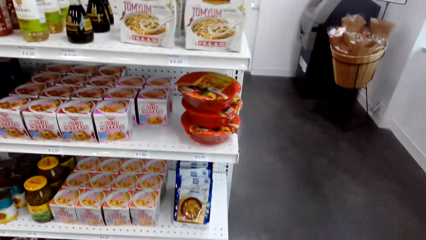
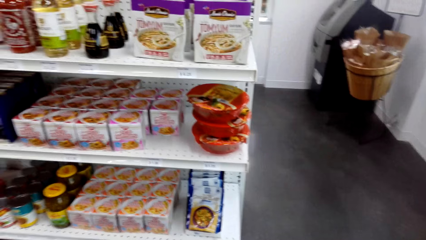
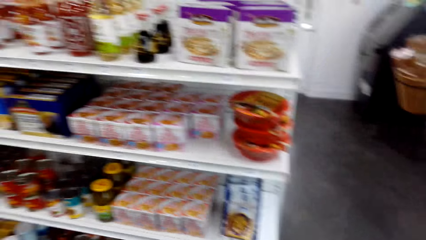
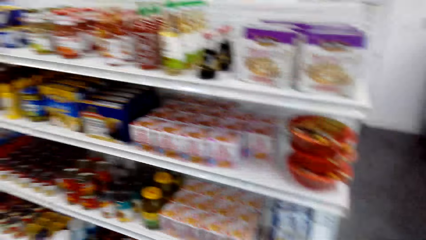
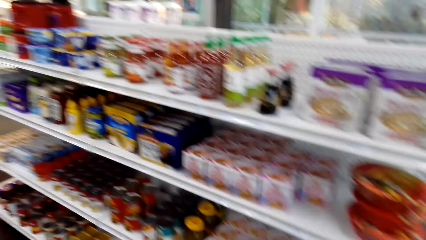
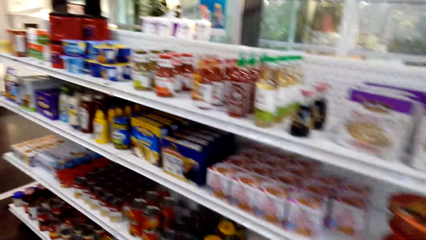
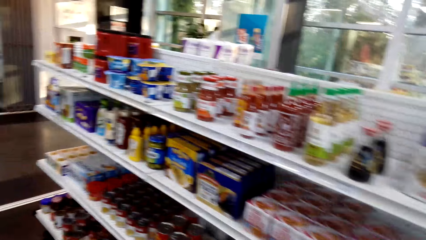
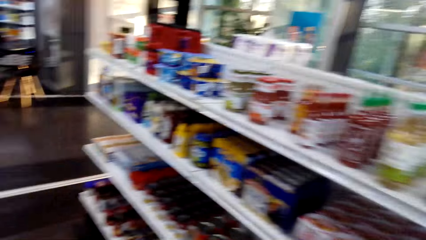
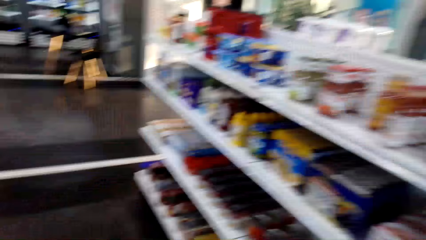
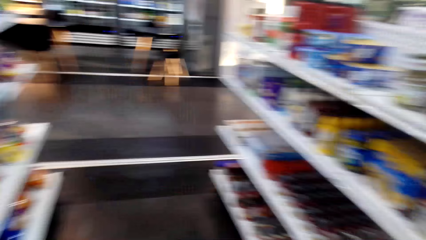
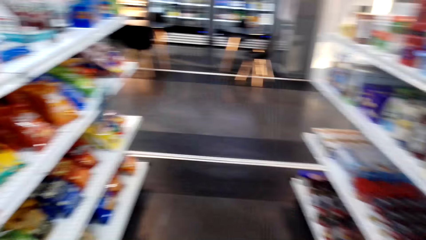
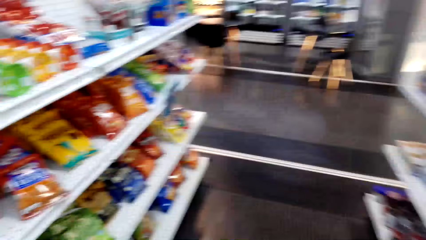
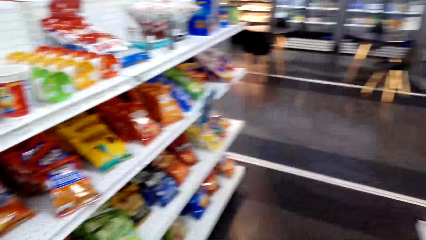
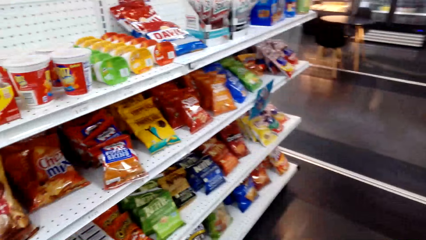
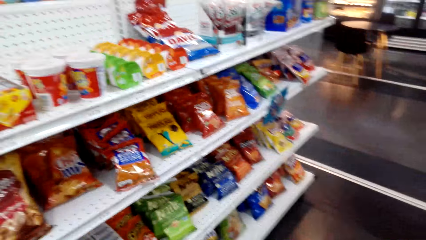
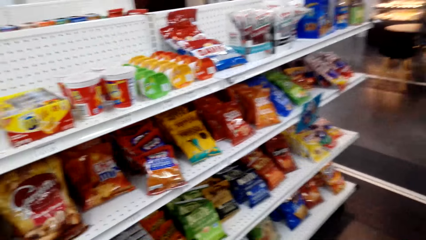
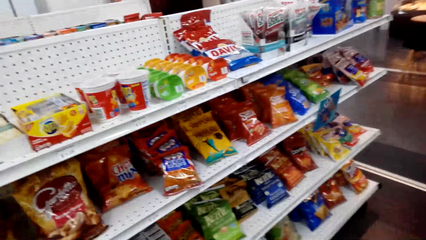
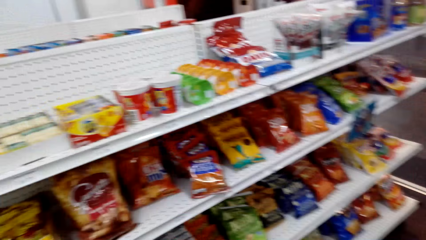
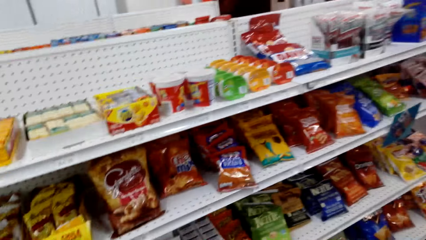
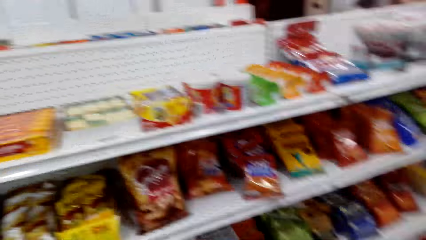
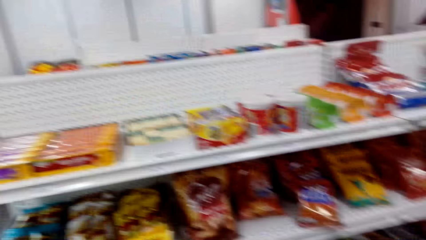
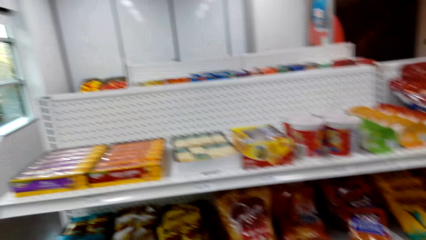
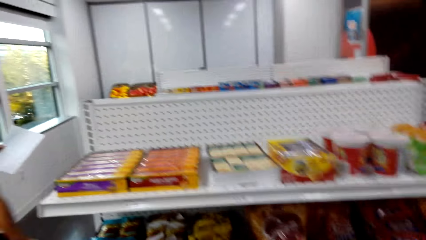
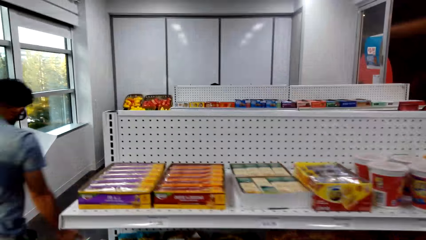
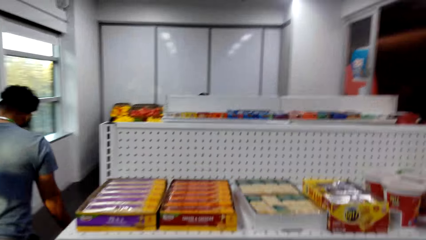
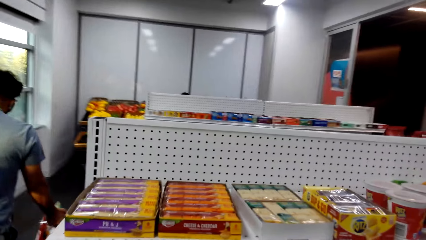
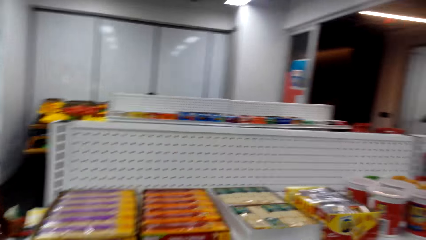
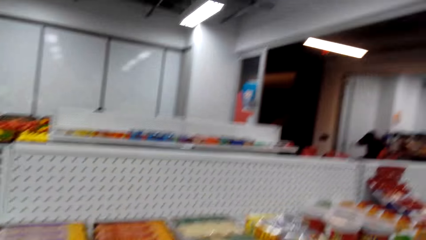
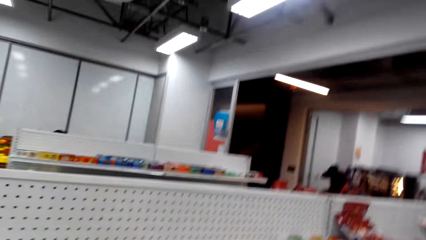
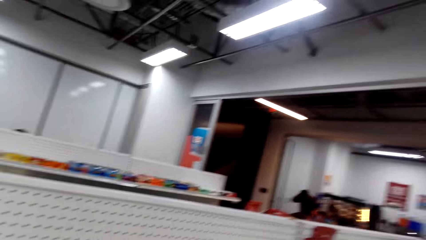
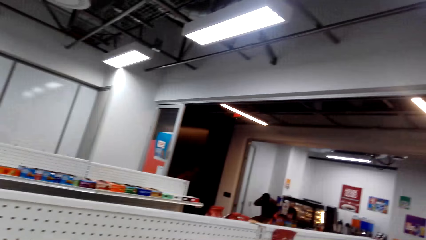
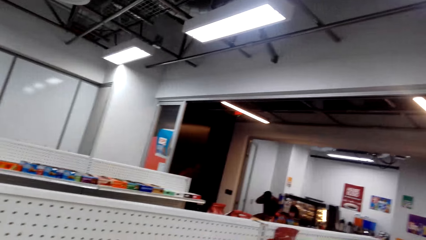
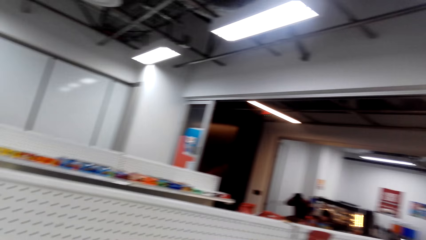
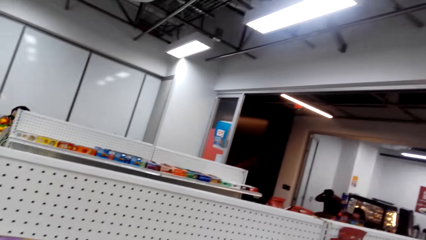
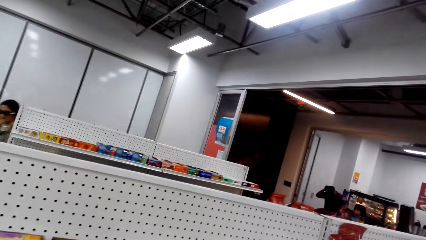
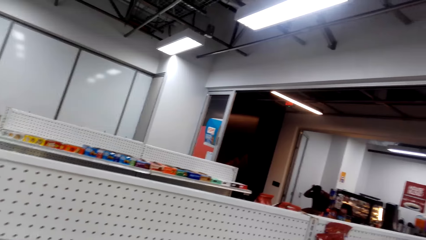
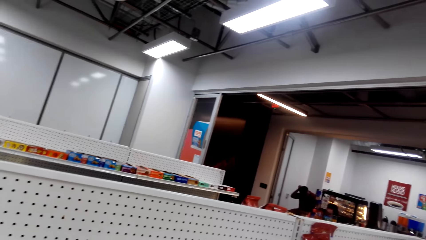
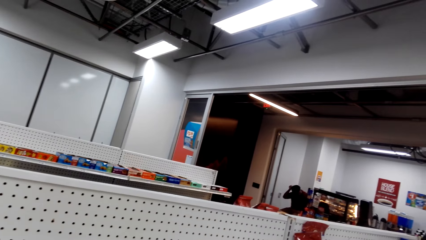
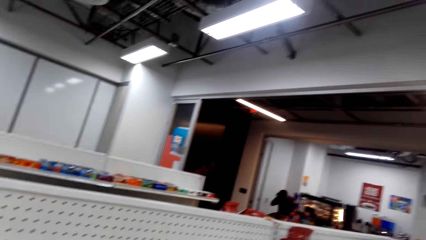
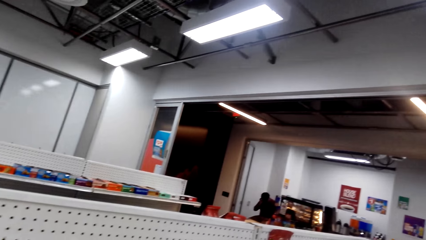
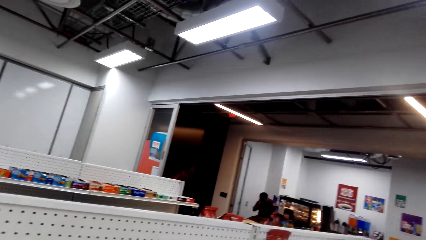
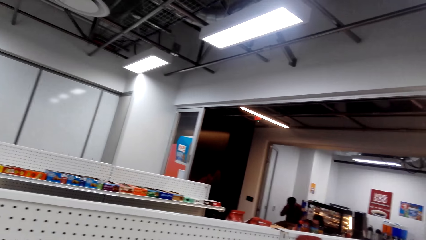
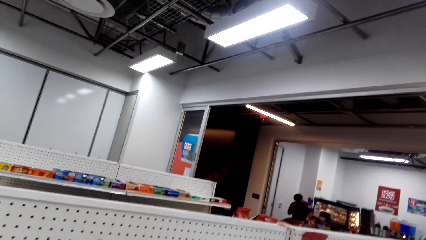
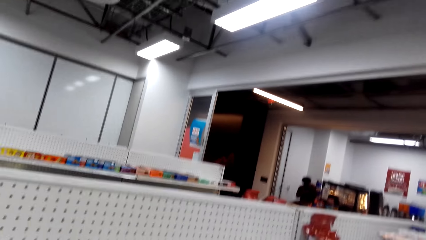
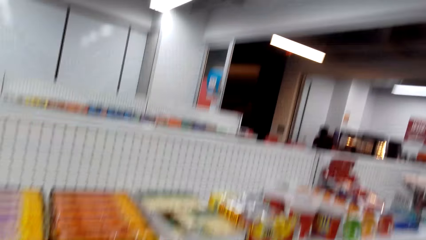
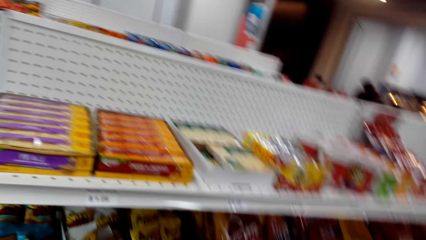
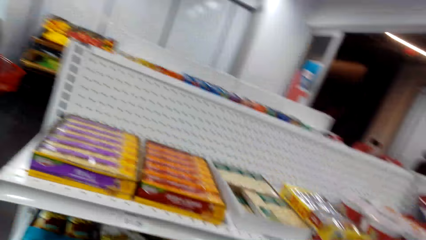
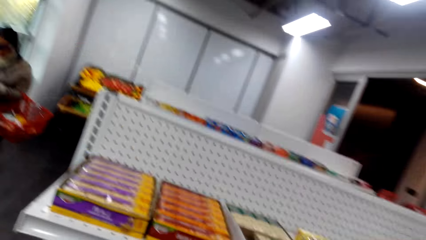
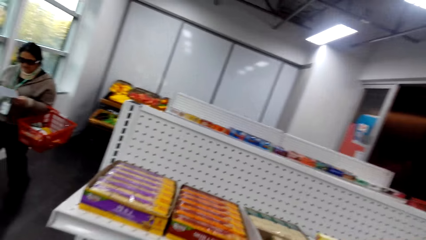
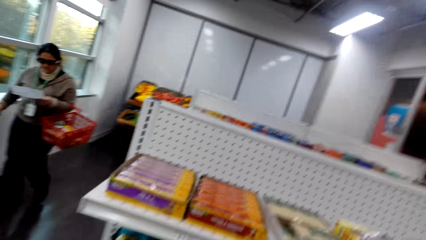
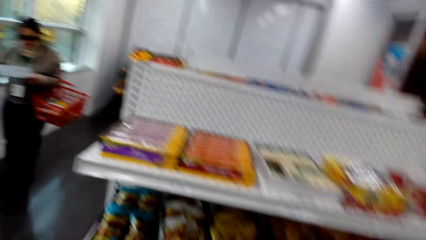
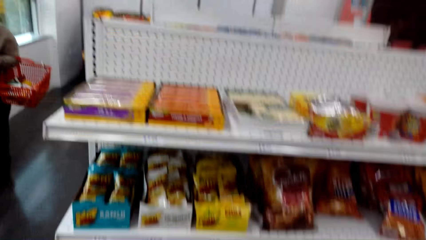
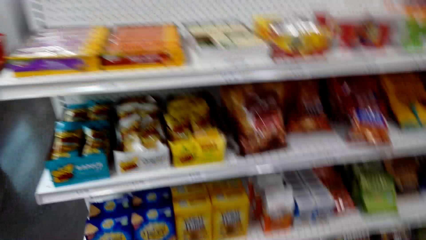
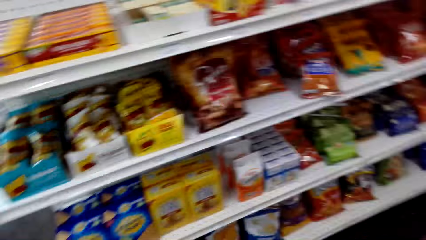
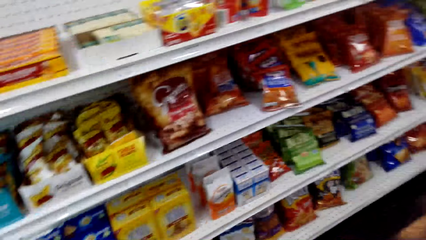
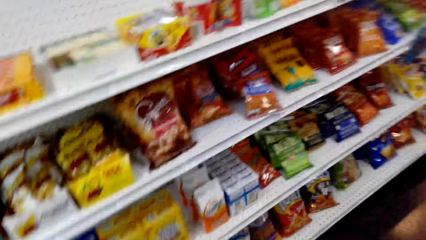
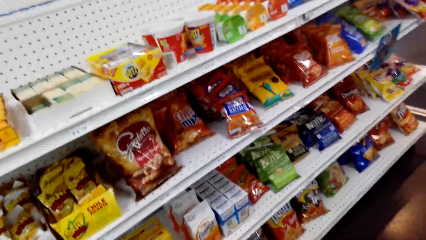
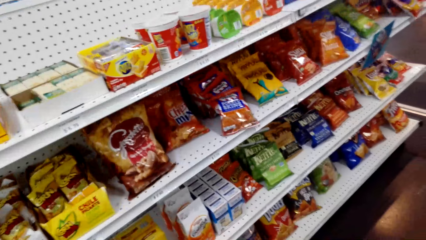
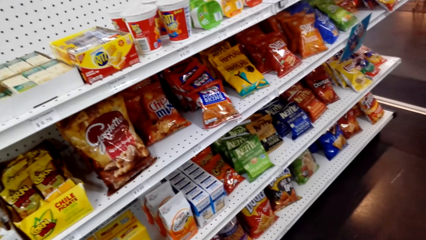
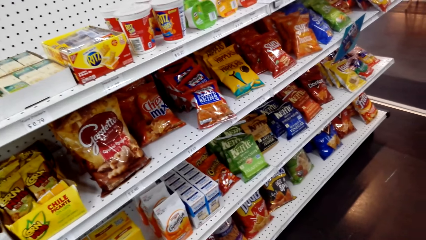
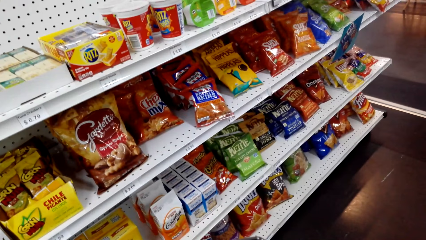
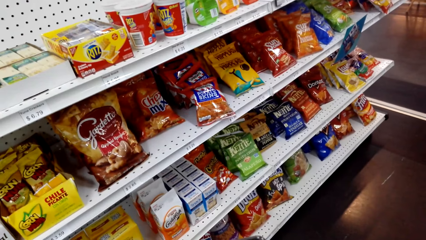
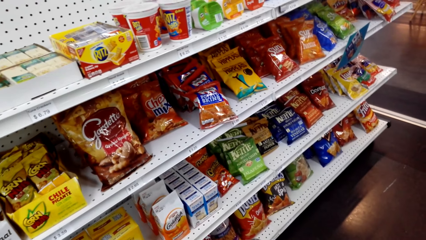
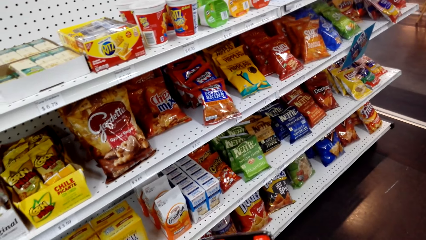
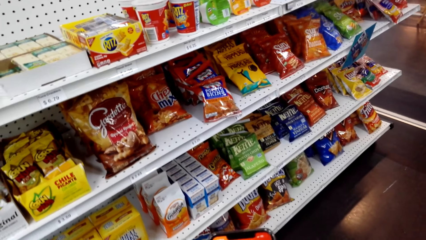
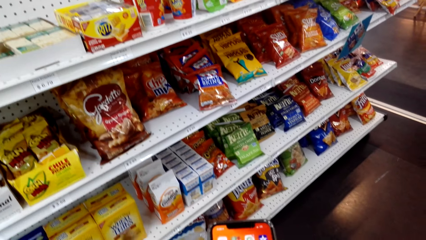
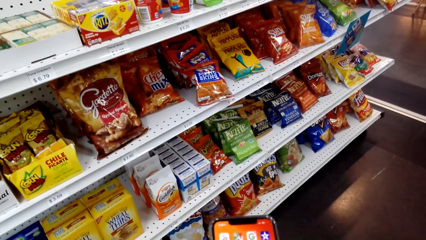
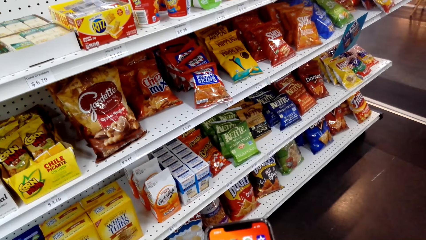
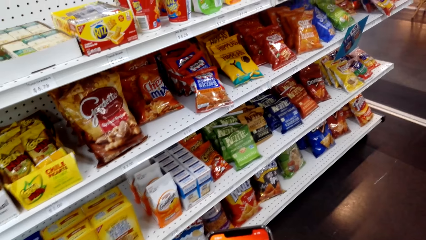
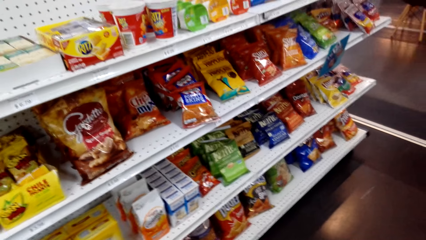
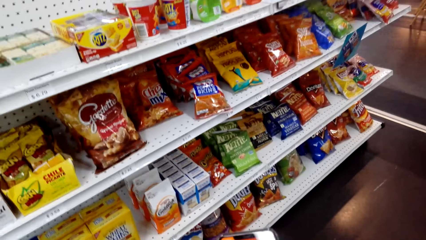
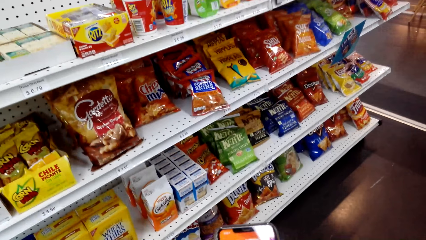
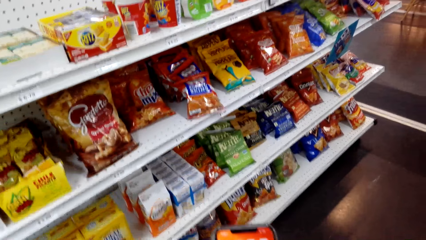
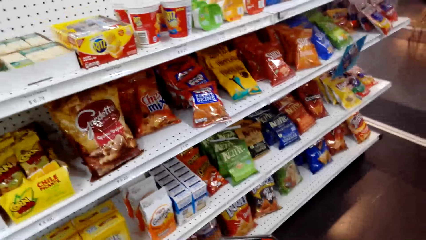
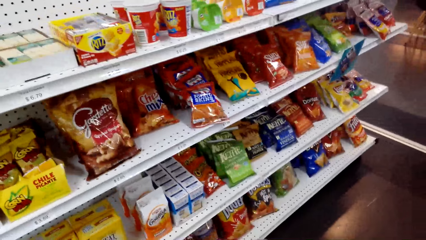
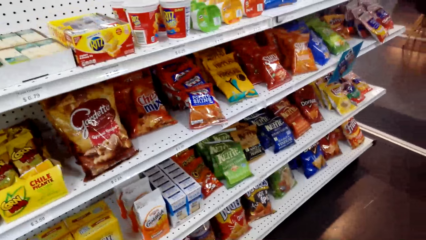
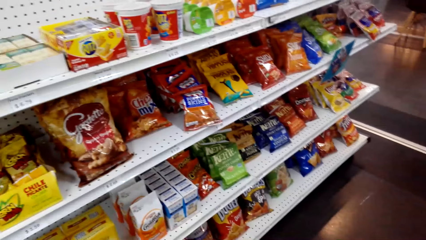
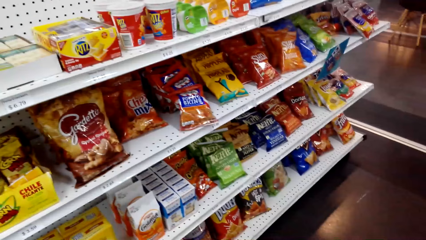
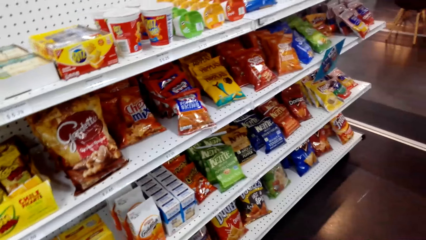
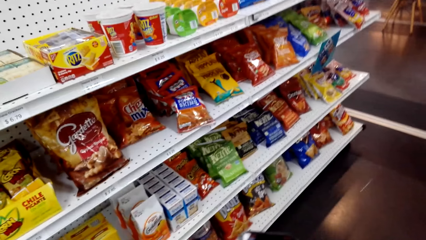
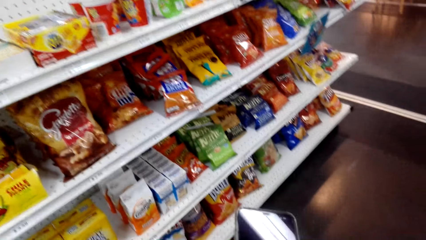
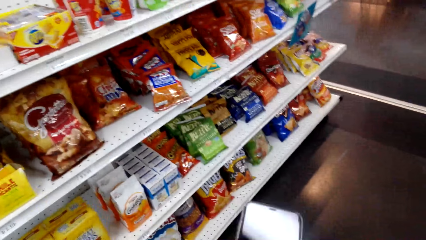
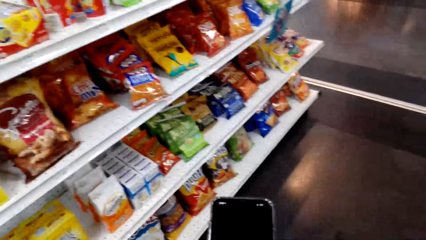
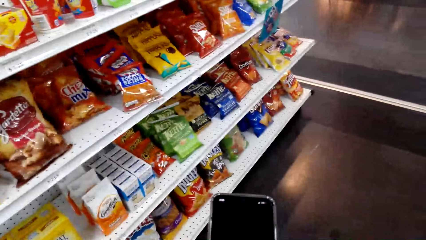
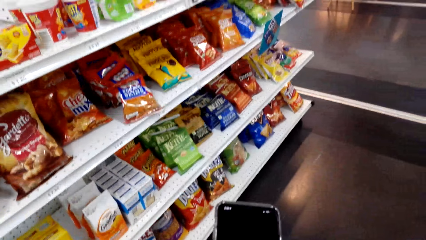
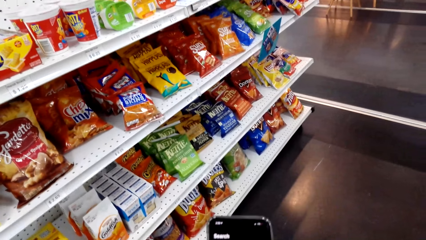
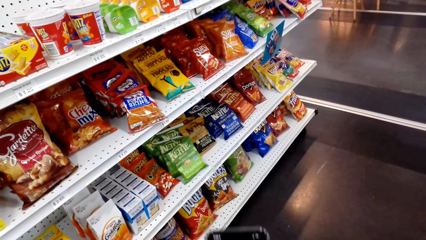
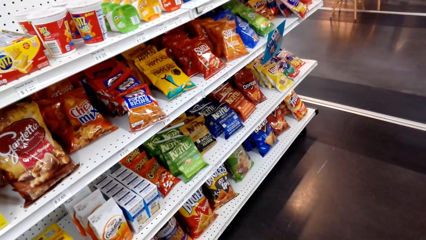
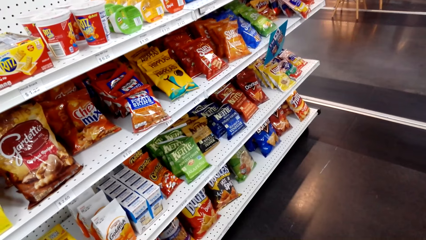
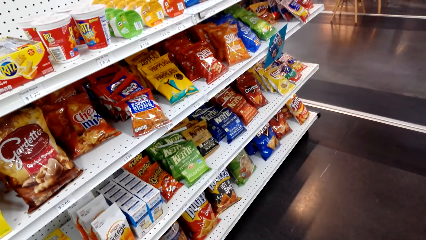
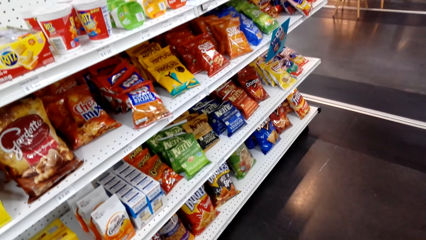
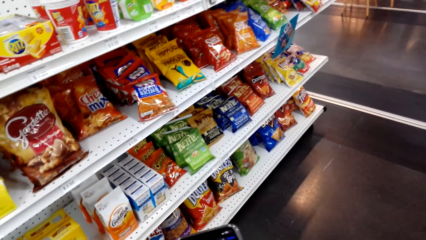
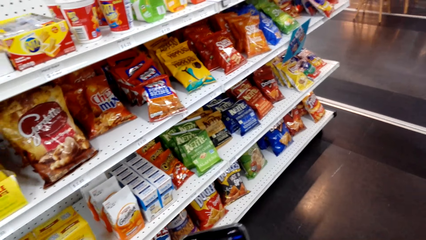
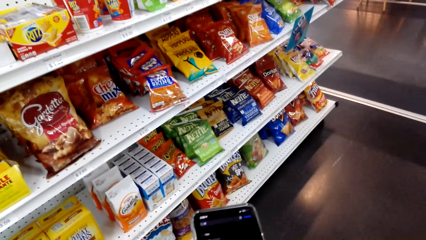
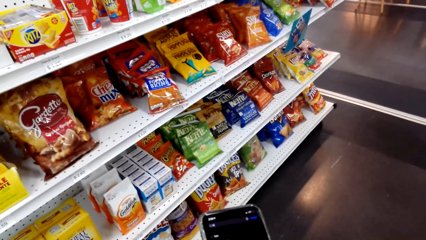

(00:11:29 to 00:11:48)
The camera wearer turns around. A man walks across. The camera wearer looks around. They do something. They scroll the phone. They stare at the phone.
